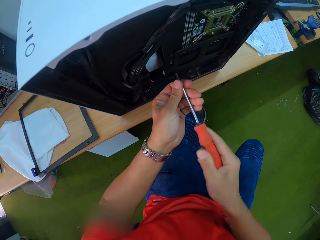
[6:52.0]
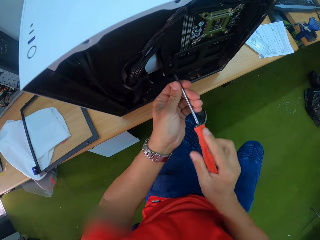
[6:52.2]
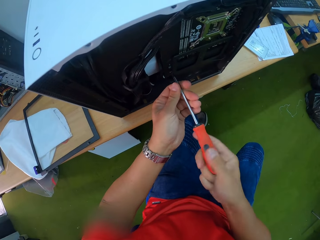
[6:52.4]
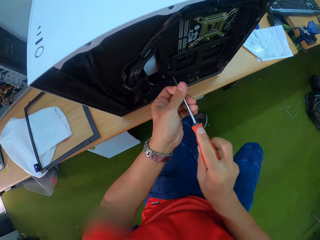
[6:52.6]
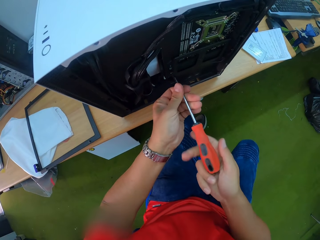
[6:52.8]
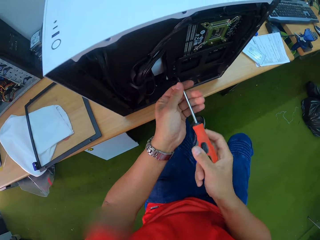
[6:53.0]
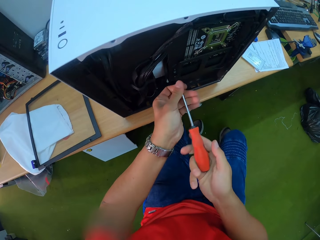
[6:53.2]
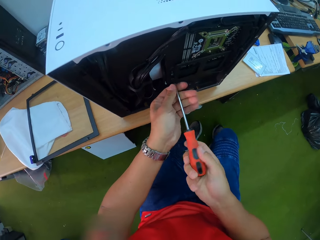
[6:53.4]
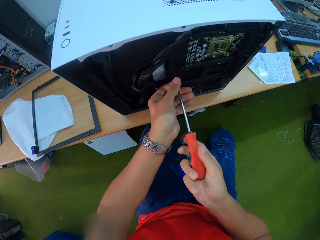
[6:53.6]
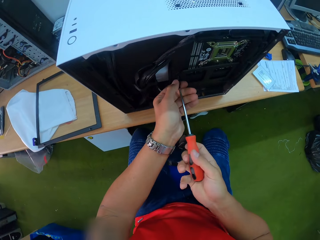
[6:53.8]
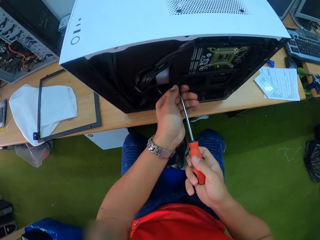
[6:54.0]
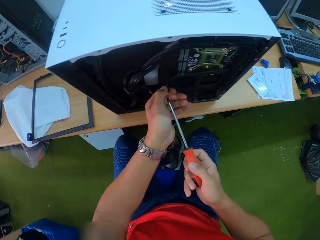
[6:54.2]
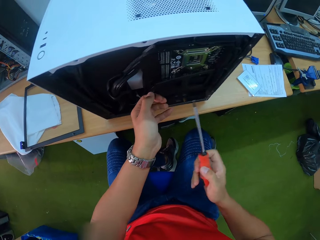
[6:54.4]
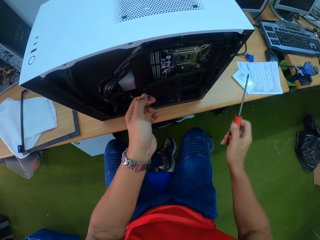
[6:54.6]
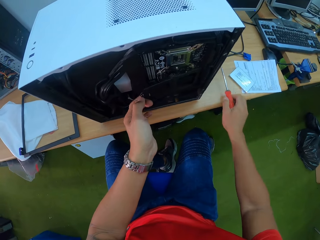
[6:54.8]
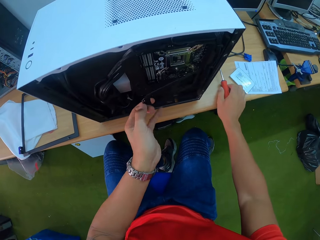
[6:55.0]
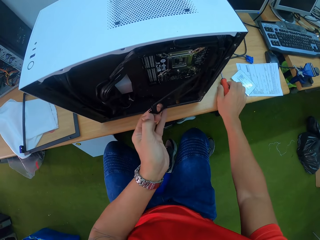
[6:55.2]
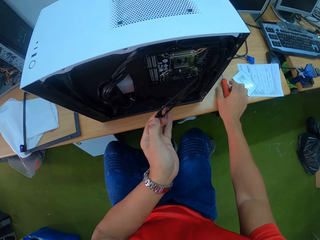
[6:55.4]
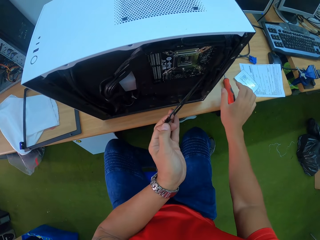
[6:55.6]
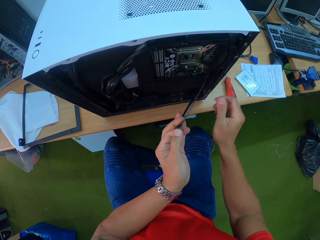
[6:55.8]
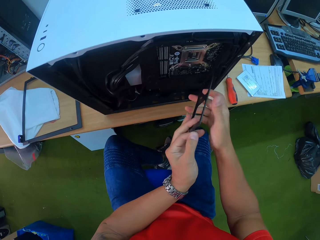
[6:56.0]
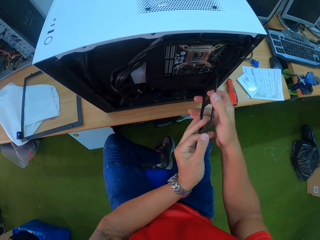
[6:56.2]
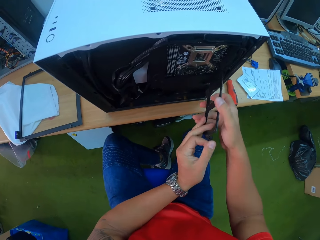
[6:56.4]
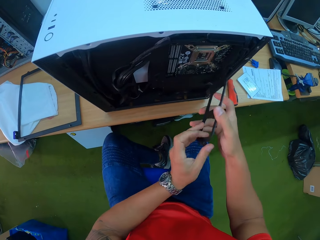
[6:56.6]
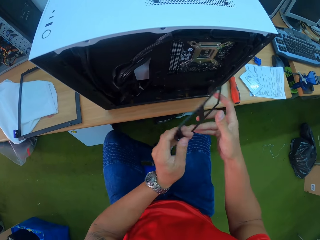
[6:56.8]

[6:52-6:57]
The camera wearer opens a cartridge holder in the panel with his left hand. He places the screwdriver in his right hand on the table. He removes the holder from the panel with both hands.

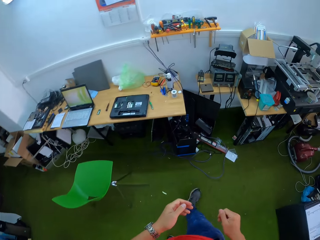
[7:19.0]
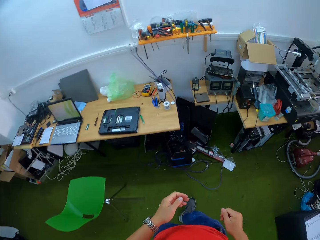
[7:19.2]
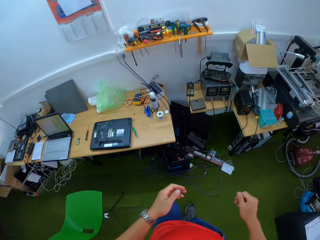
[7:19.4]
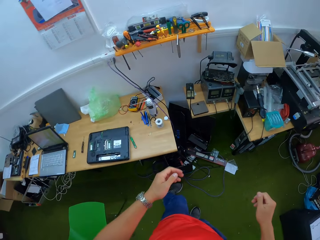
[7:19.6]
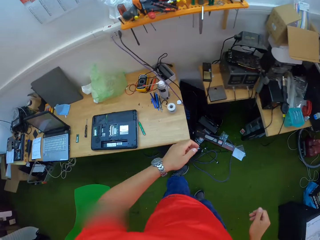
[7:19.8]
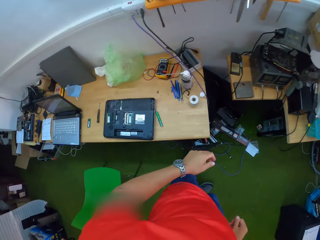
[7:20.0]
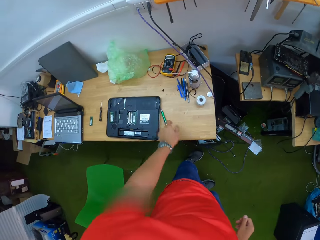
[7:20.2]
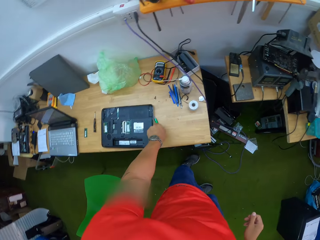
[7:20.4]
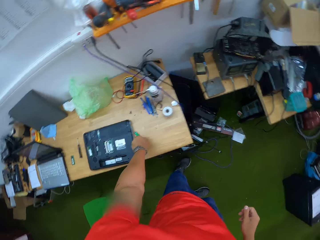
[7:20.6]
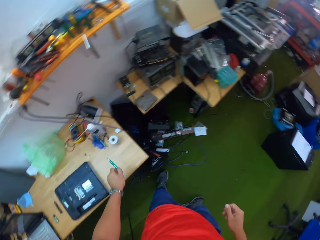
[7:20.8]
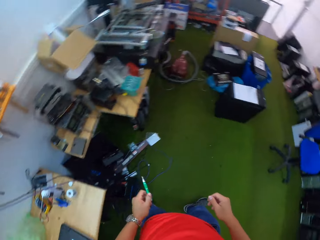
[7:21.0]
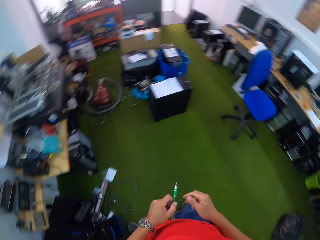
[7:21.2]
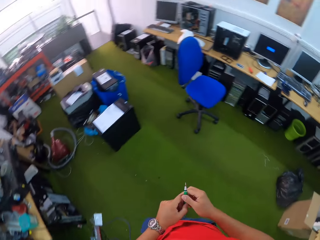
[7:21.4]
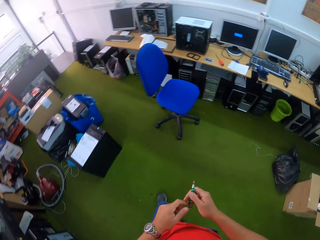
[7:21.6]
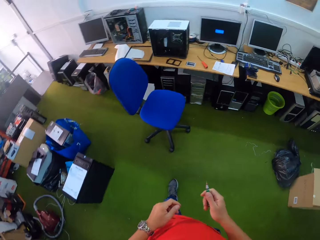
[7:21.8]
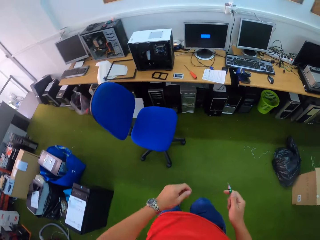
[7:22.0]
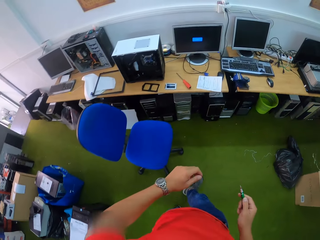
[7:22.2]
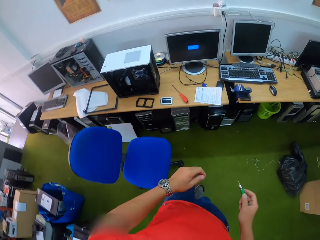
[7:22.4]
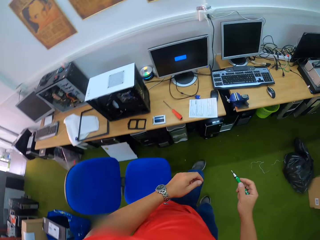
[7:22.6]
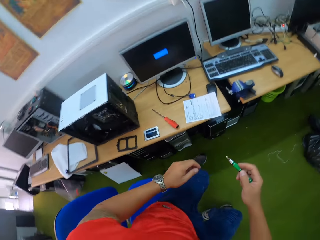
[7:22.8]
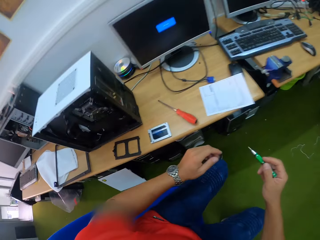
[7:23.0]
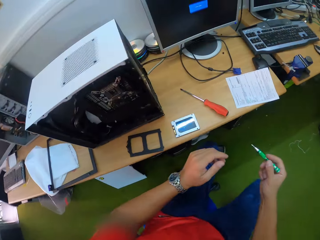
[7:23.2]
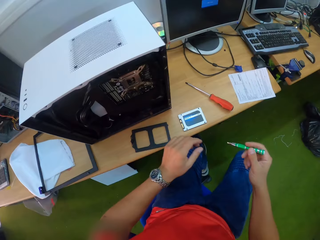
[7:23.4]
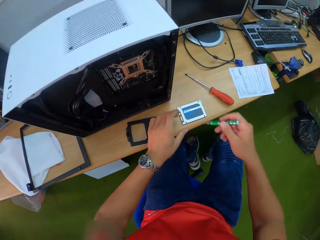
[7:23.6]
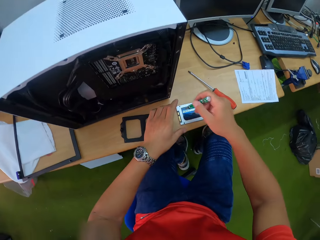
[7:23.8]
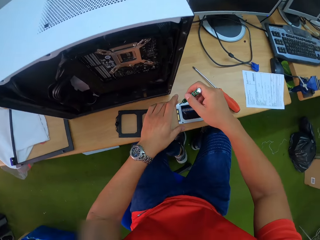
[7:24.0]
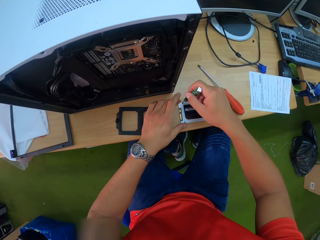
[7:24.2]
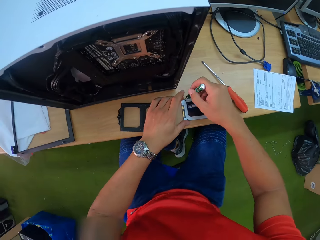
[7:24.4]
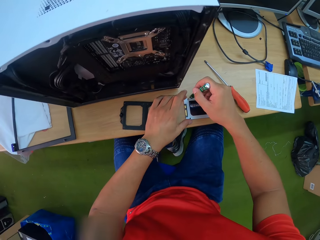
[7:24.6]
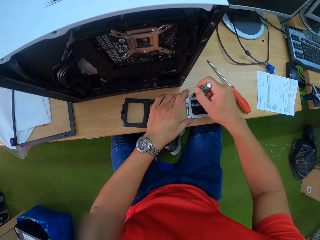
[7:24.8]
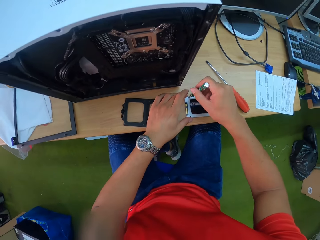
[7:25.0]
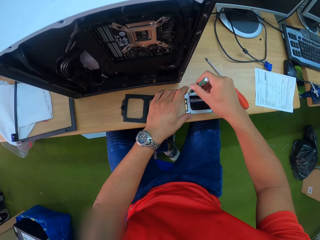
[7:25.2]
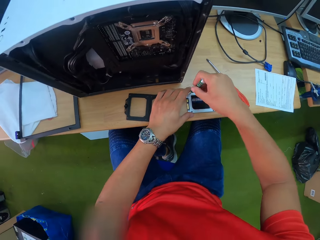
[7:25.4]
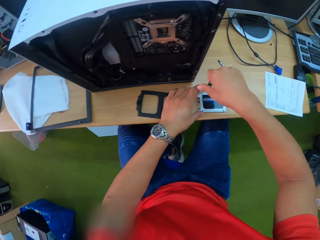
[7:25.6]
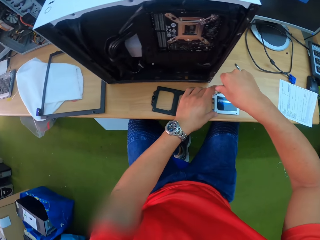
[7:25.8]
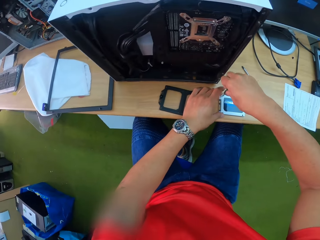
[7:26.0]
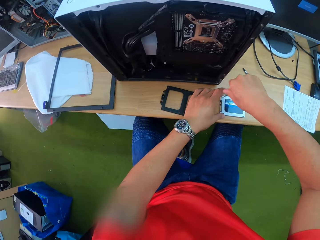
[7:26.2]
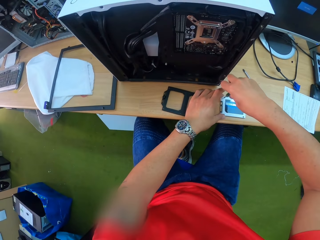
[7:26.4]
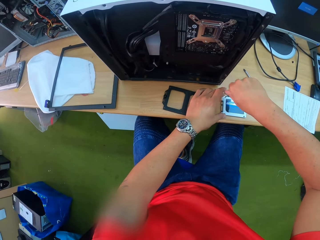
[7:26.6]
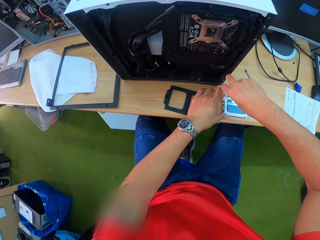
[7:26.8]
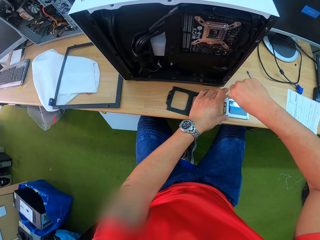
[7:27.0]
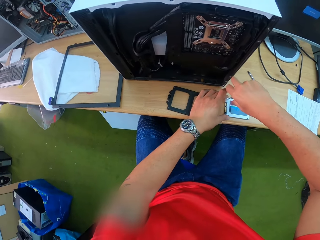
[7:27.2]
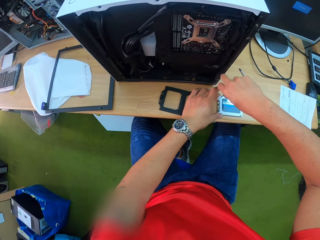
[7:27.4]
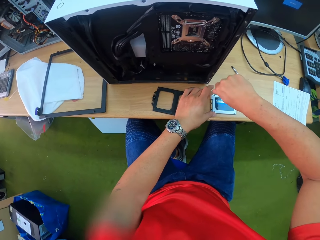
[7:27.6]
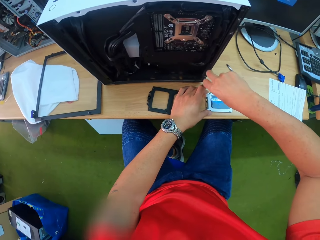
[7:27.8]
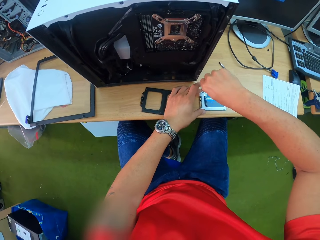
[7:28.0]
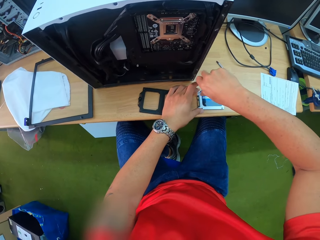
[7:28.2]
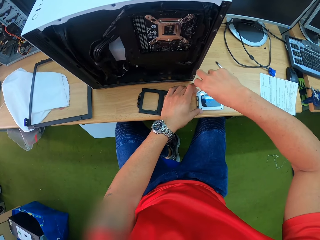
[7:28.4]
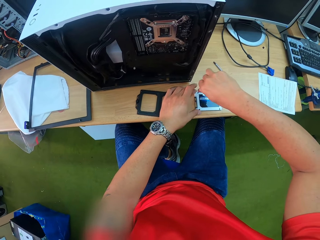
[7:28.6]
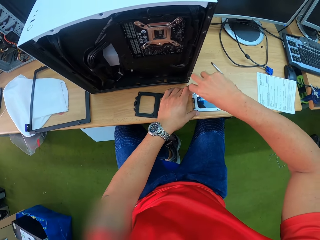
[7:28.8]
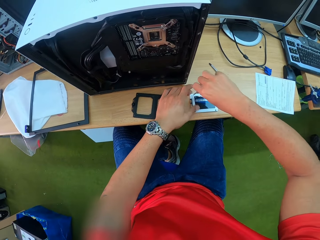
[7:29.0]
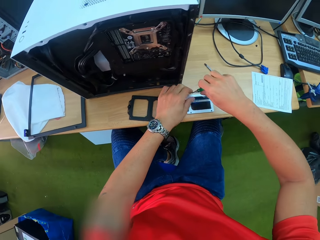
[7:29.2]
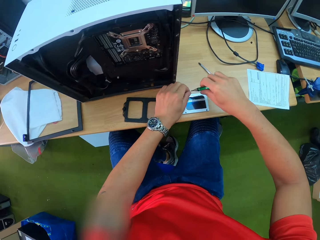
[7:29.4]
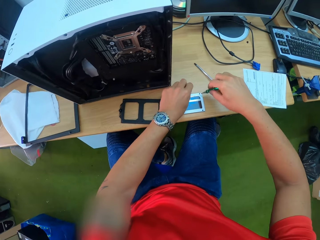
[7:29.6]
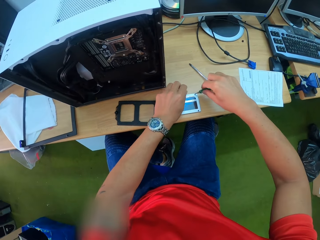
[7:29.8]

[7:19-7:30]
The camera wearer picks a pin screwdriver from a table with his left hand. He passes the pin screwdriver from his left hand to his right hand. He loosens a screw from the cartridge on the table with the pin screwdriver in his left hand. He removes the screw from the pin screwdriver in his right hand with his left hand.

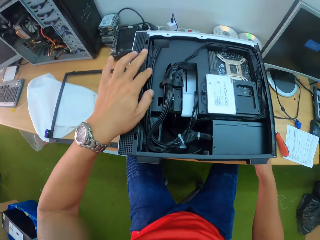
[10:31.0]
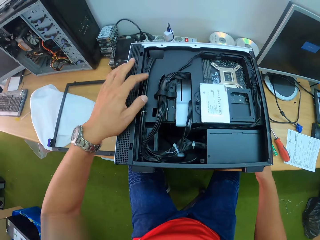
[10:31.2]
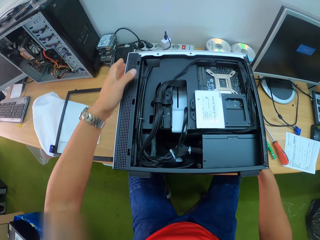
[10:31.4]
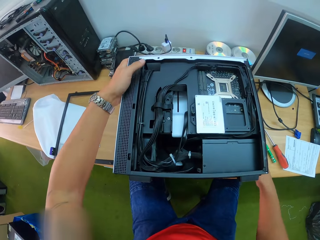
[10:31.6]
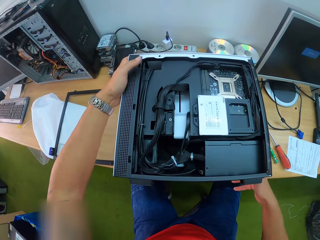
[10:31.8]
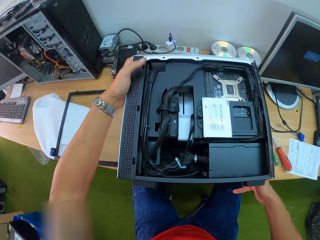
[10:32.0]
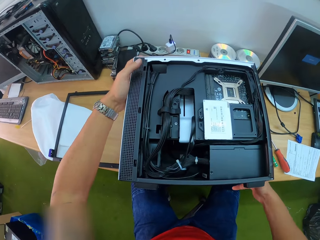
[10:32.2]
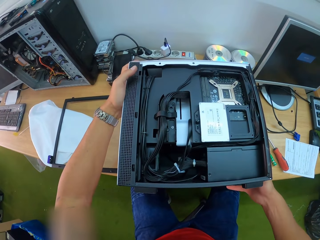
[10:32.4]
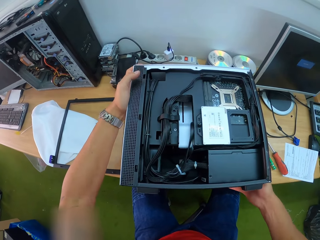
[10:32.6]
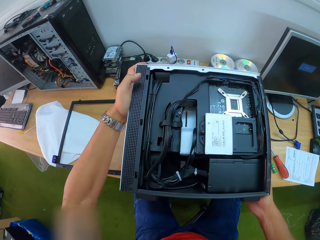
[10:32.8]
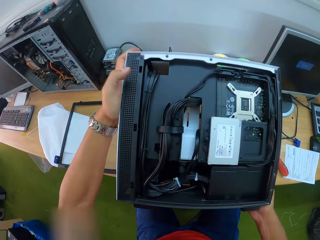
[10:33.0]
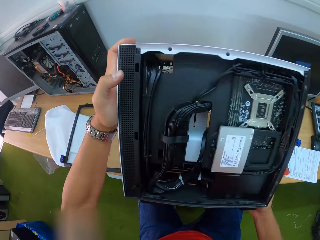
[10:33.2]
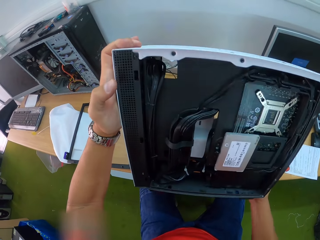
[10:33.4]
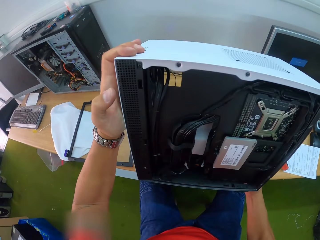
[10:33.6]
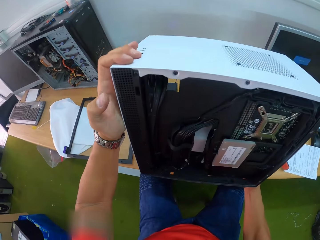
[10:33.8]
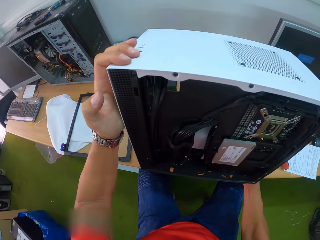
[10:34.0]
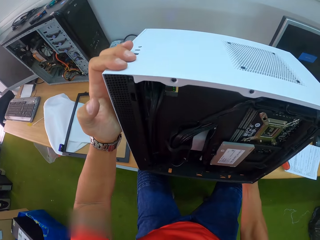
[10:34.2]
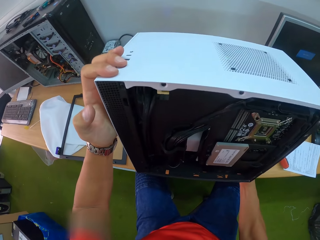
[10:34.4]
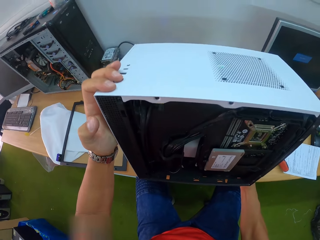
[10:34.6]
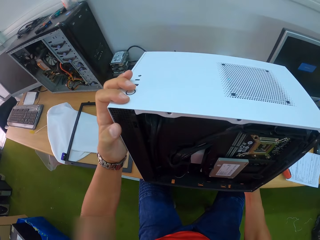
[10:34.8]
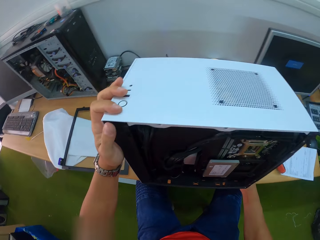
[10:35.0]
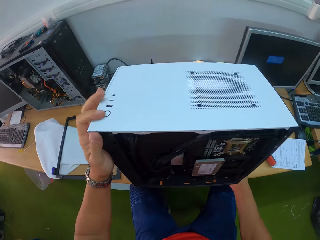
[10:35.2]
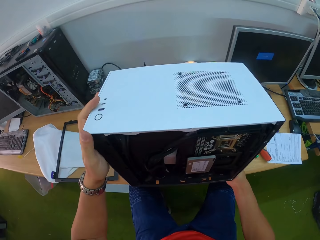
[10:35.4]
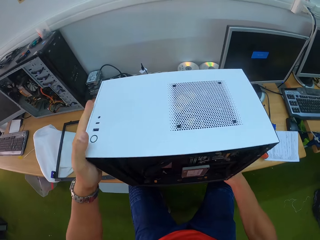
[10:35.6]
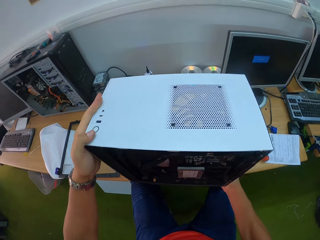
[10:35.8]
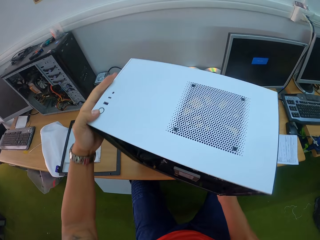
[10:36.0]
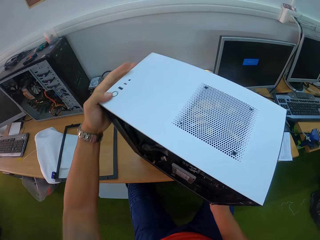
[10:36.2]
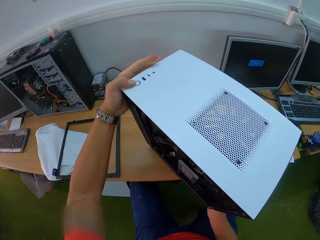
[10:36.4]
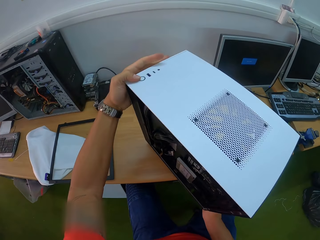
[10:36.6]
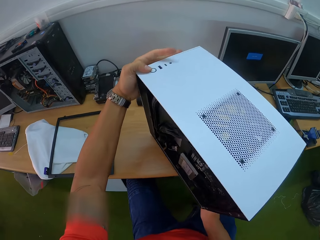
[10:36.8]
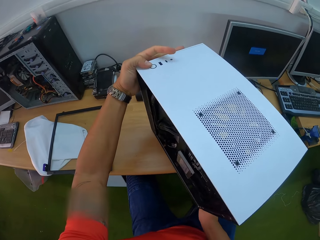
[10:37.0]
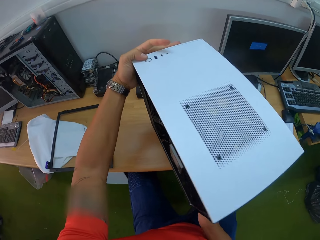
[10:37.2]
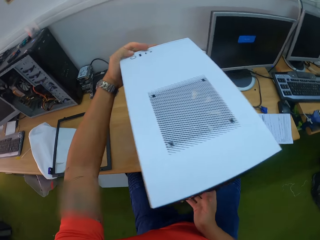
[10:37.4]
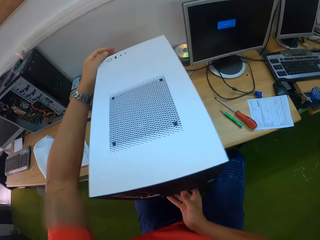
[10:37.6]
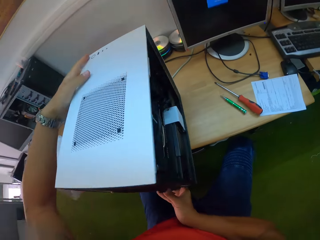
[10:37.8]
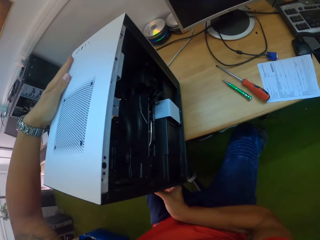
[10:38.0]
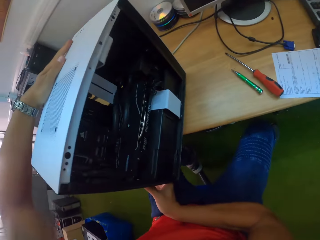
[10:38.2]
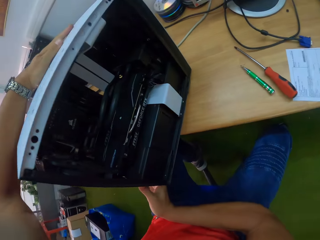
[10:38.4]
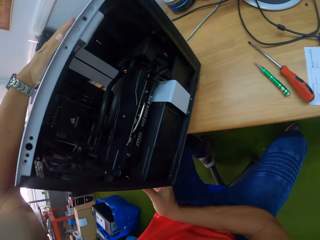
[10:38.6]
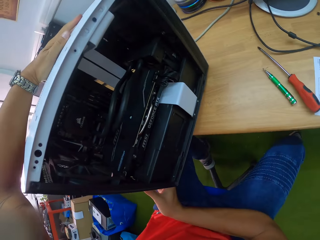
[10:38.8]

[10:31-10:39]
The camera wearer carries the CPU with both hands. They turn the CPU machine on the table. They stand the CPU on the table with both hands.
